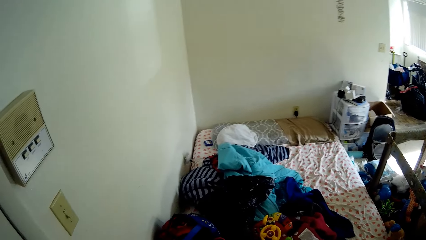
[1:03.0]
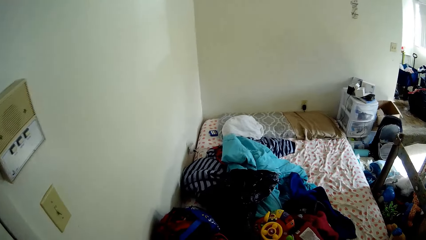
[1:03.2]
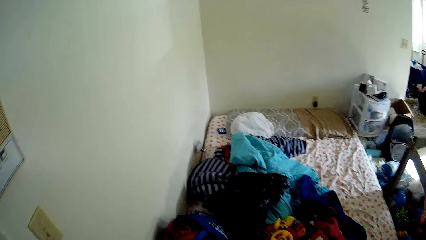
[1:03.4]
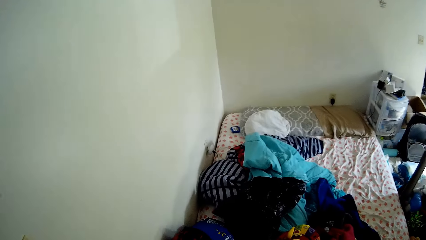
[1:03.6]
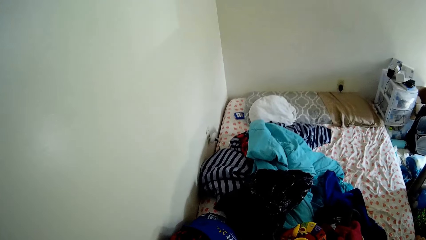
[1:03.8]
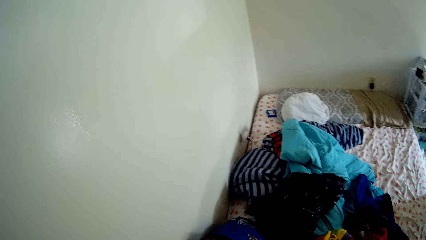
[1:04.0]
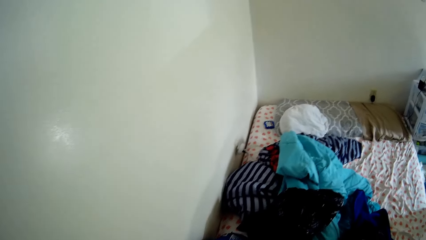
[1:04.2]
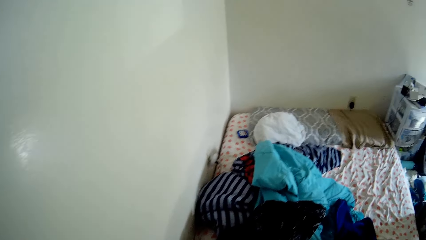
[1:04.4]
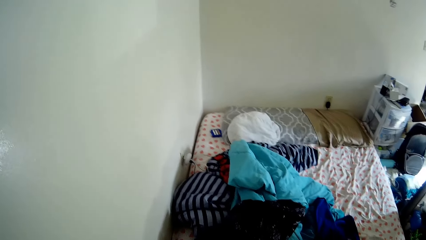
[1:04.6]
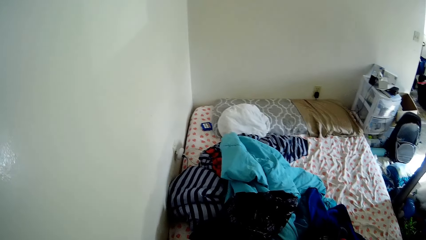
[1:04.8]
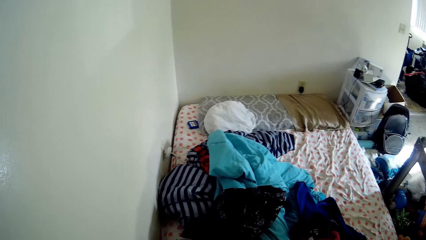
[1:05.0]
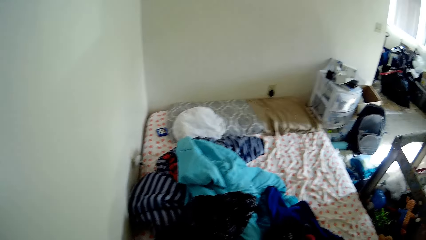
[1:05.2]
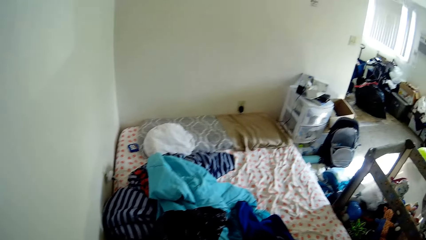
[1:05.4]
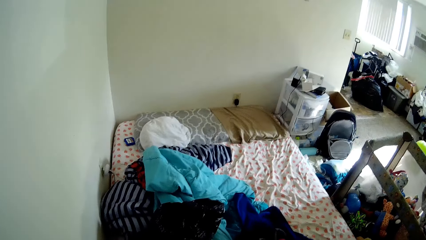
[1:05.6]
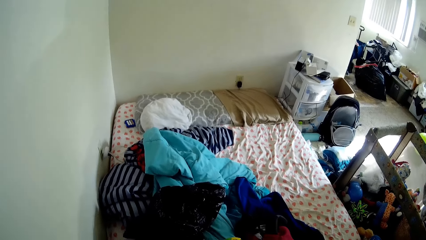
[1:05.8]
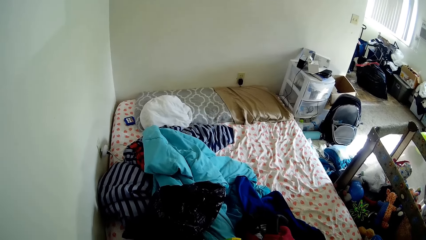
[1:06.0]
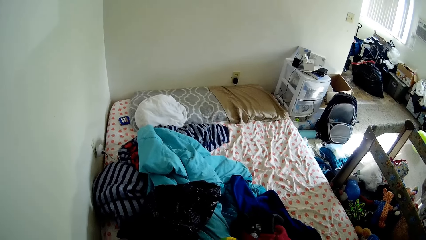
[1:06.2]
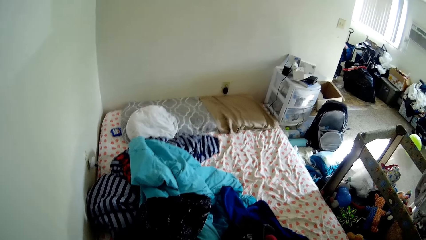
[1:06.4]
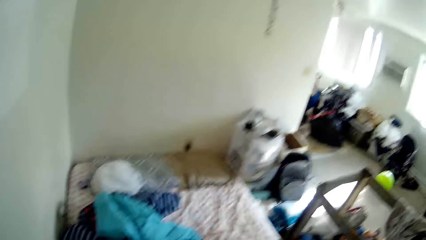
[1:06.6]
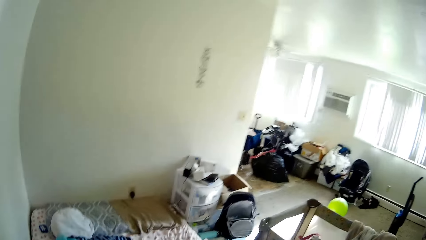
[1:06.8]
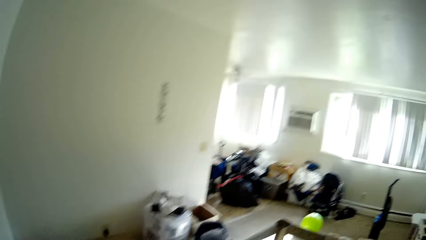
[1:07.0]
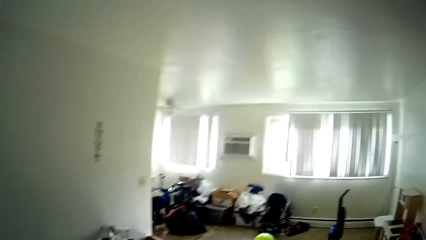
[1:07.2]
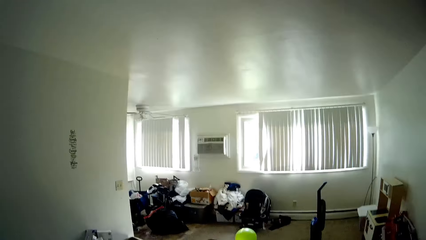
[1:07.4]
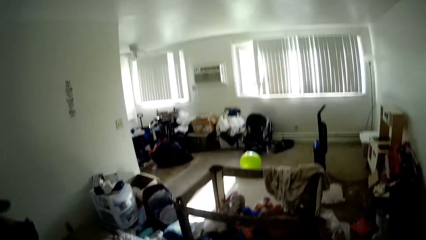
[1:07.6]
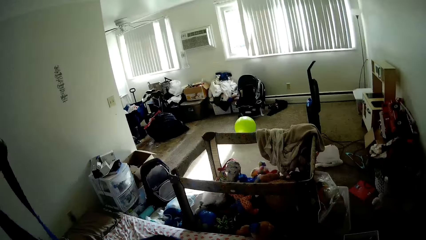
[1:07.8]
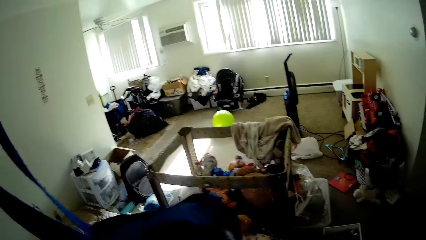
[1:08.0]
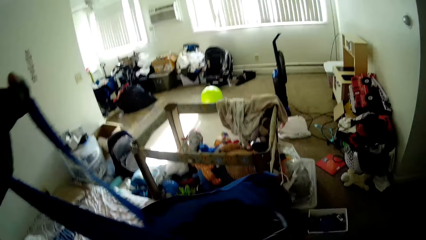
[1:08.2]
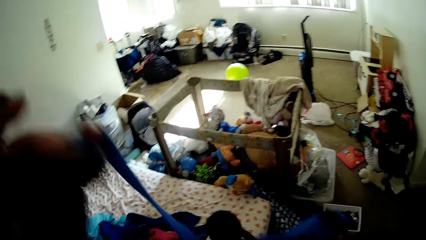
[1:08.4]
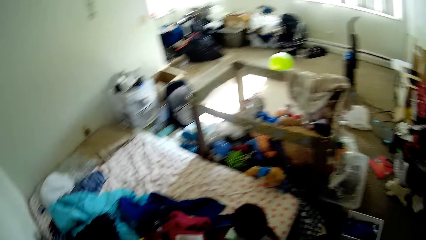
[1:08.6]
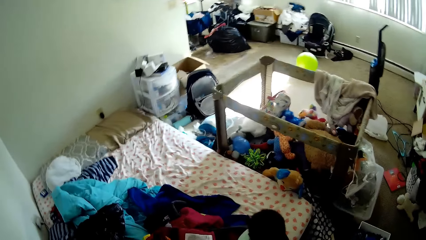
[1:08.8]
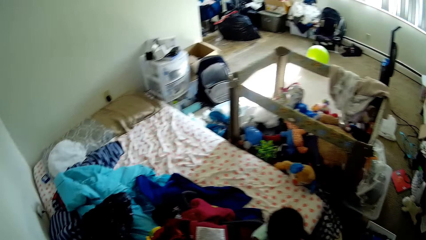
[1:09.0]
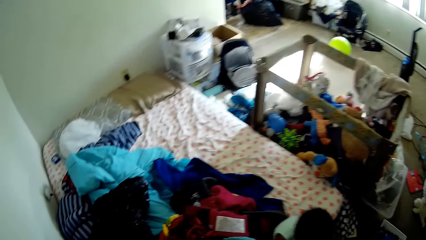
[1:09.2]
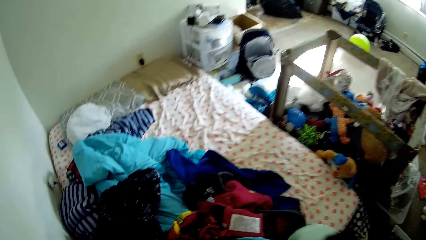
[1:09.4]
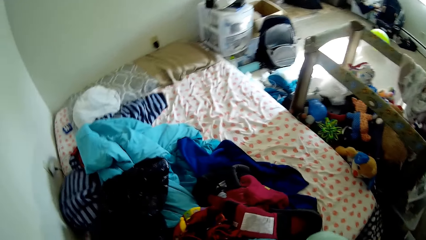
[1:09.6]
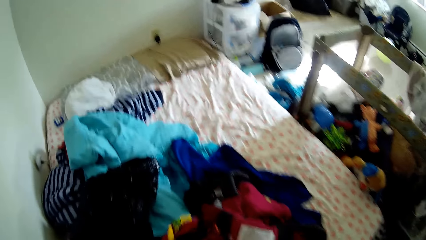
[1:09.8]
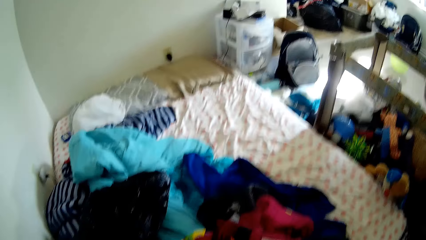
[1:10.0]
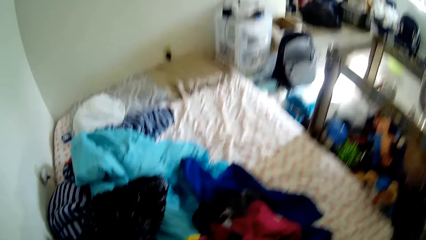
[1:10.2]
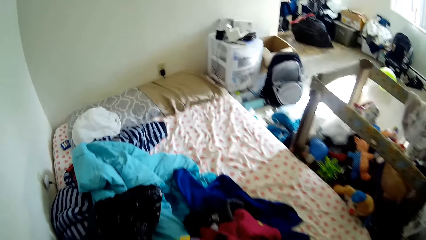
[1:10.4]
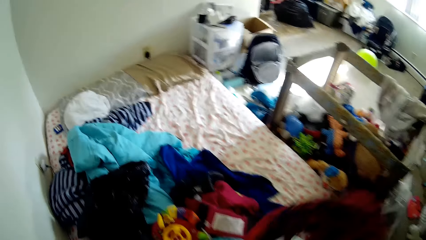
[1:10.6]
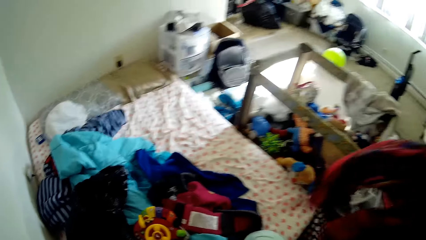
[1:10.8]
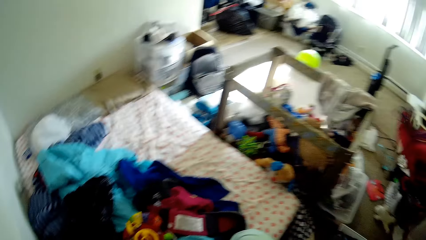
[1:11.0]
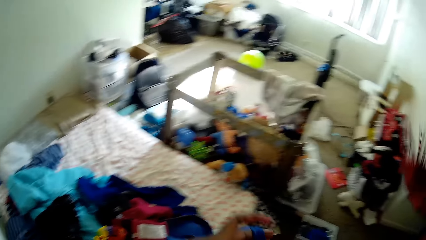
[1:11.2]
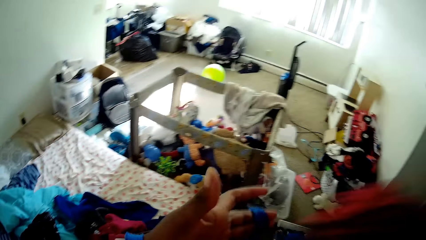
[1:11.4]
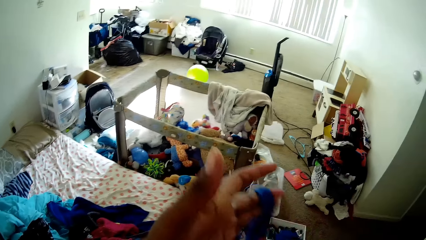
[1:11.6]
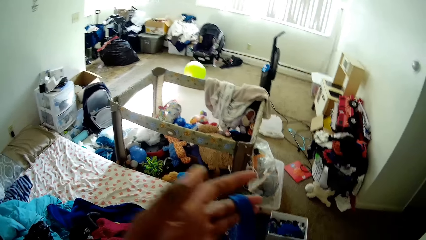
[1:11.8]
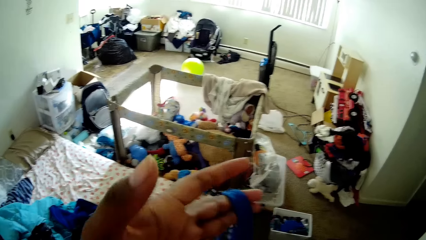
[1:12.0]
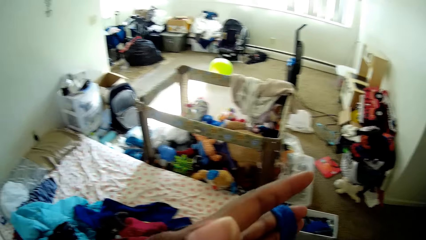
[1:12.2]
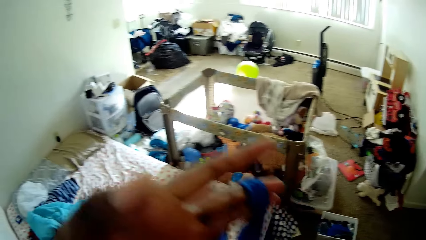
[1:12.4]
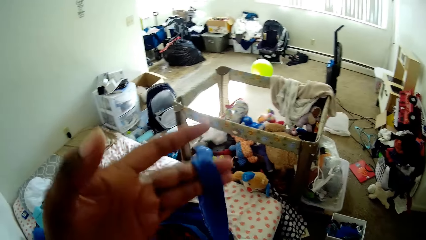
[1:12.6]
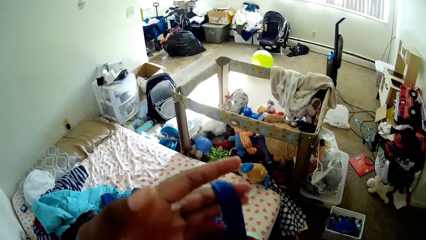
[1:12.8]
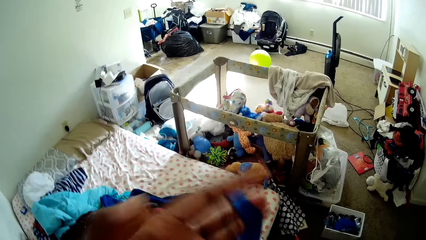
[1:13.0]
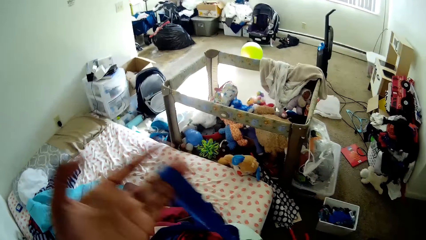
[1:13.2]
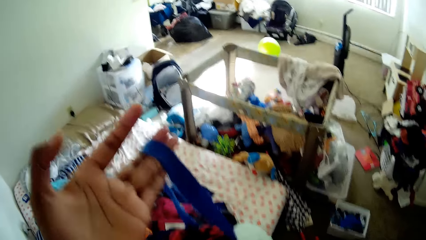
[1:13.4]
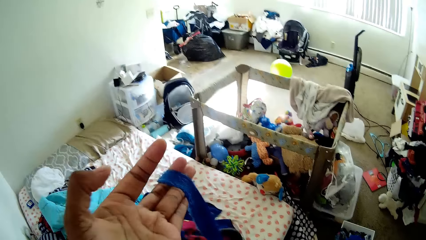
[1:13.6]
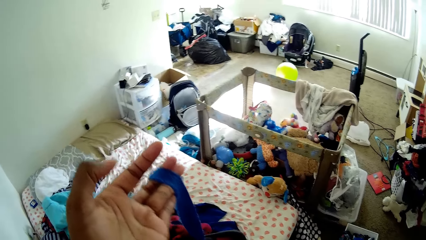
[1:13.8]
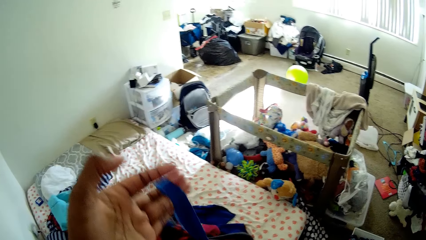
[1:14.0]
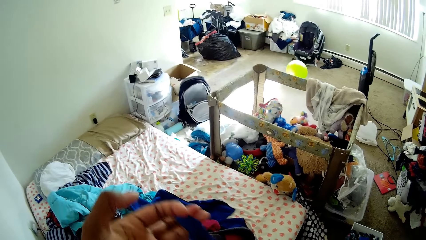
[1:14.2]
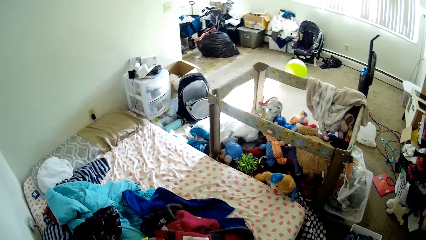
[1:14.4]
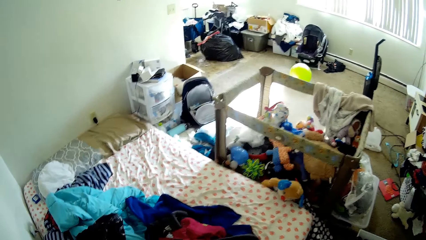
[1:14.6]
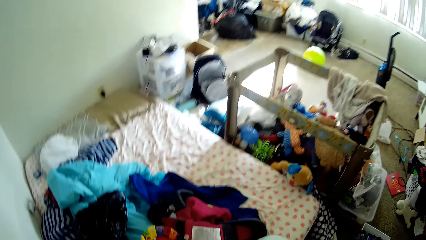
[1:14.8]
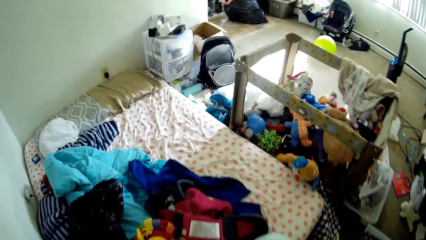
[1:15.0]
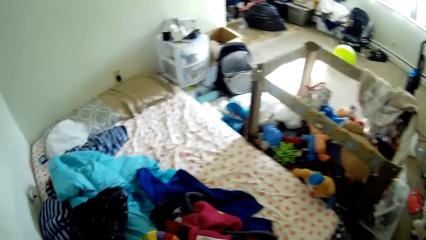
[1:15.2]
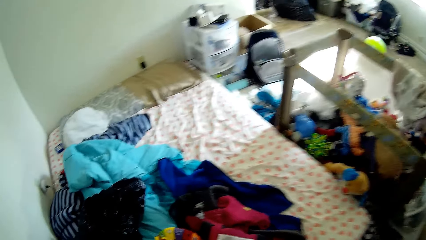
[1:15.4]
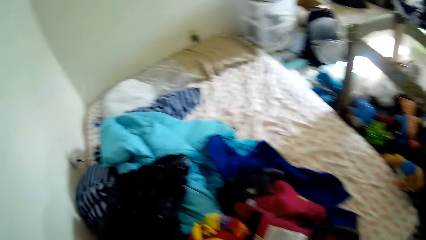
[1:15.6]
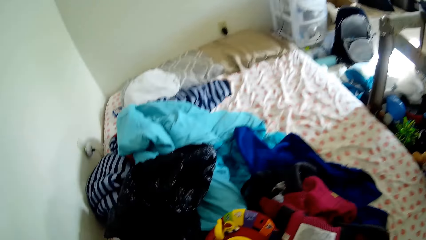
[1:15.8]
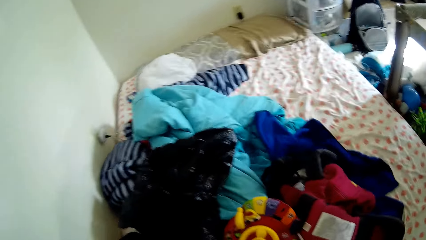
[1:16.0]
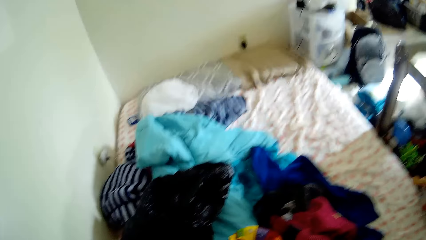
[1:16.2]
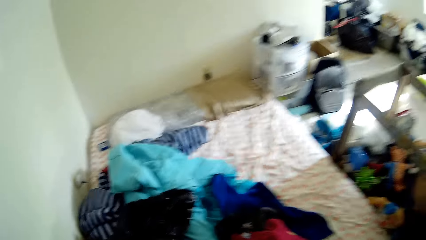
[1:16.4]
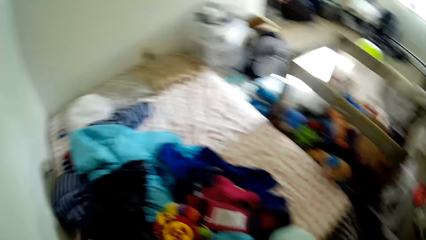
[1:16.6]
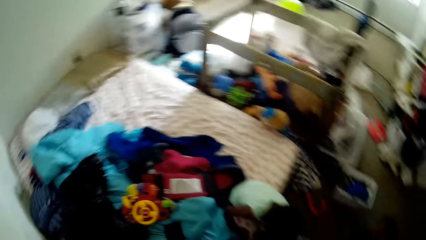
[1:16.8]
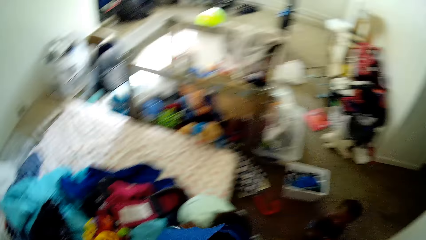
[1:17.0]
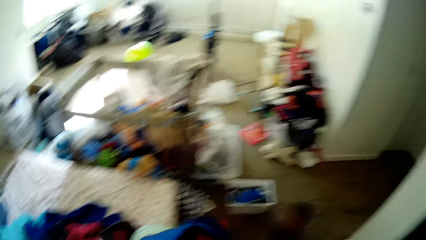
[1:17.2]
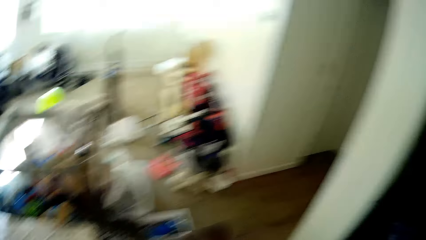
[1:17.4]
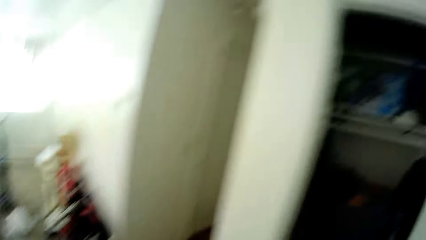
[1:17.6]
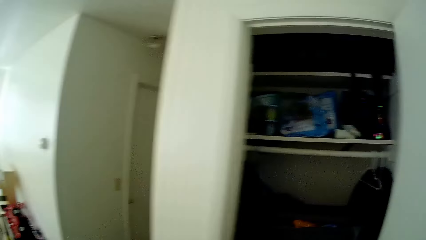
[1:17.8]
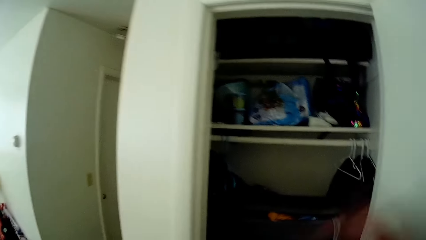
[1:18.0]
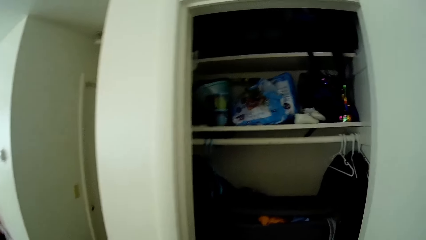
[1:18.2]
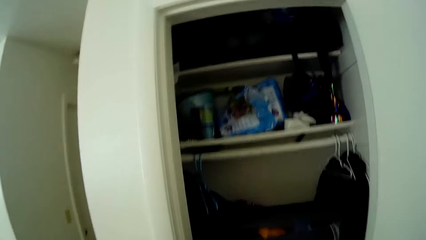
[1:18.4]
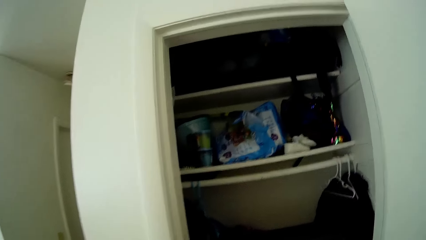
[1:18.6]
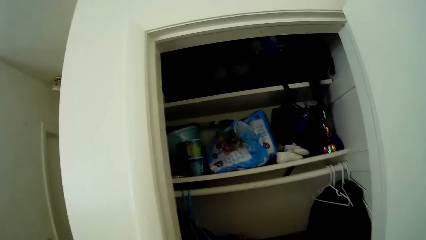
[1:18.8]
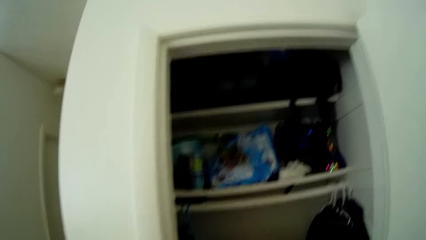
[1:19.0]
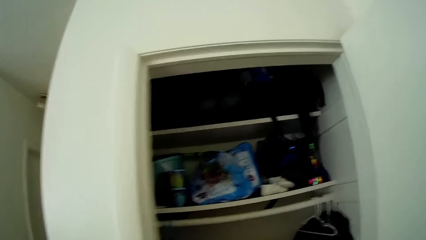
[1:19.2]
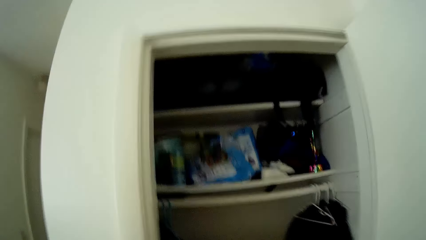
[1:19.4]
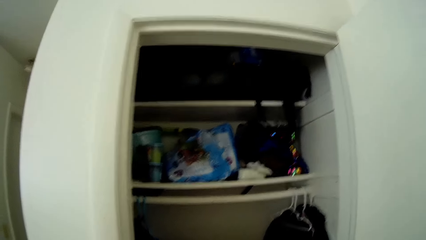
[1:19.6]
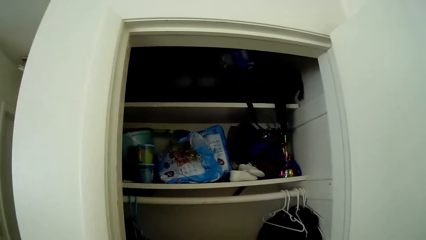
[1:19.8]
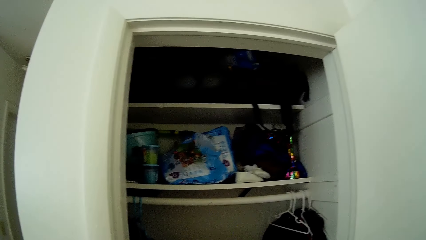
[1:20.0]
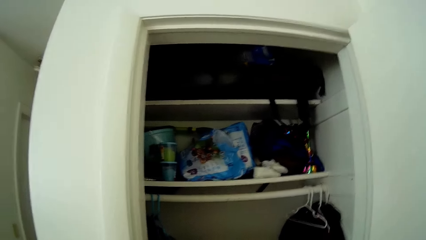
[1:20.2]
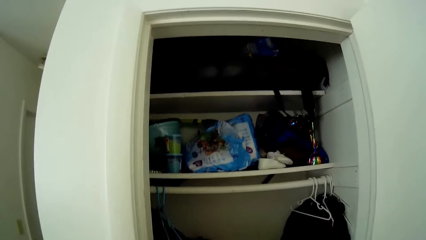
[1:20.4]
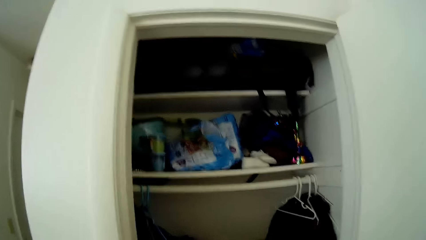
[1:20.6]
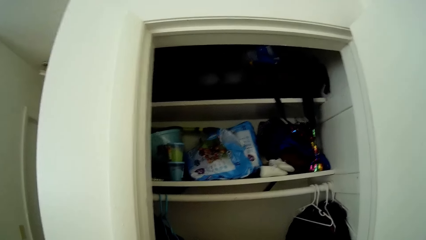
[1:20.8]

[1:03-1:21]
The camera wearer holds a bag in her left hand. She picks up a cloth from the bed with her right hand. She puts the cloth in the bag with her right hand.
